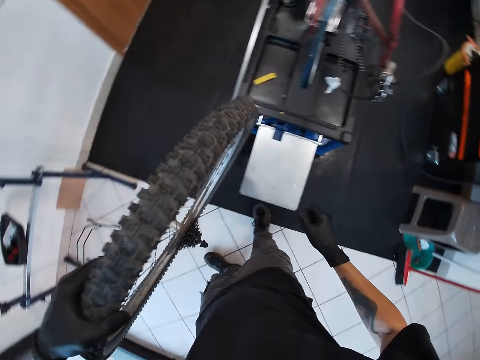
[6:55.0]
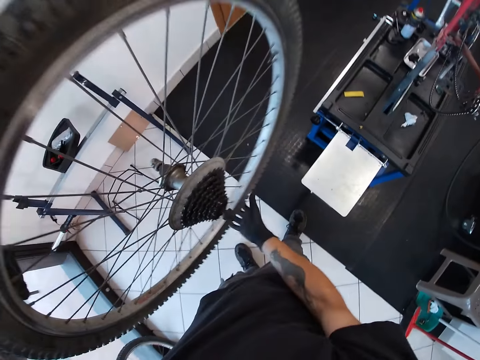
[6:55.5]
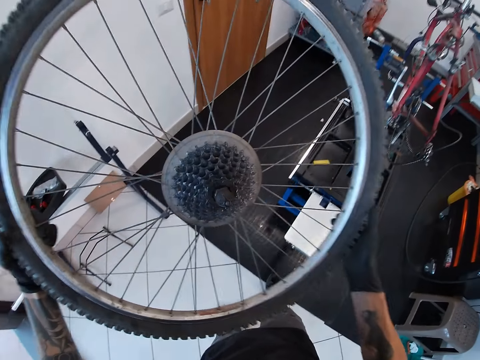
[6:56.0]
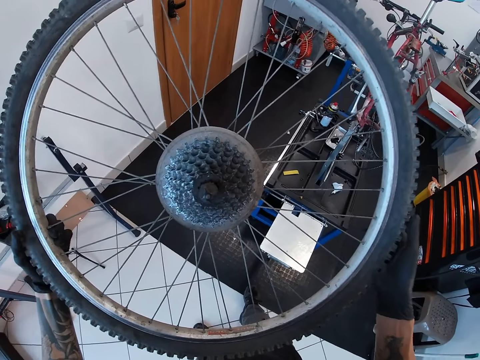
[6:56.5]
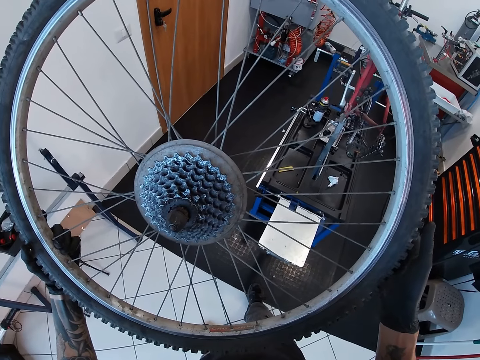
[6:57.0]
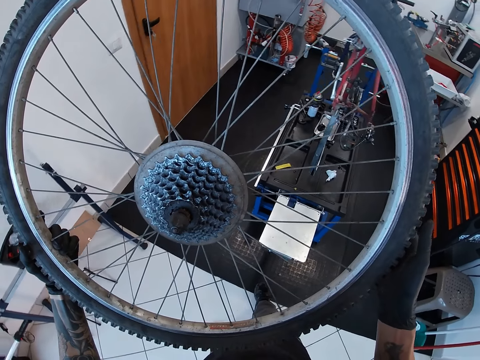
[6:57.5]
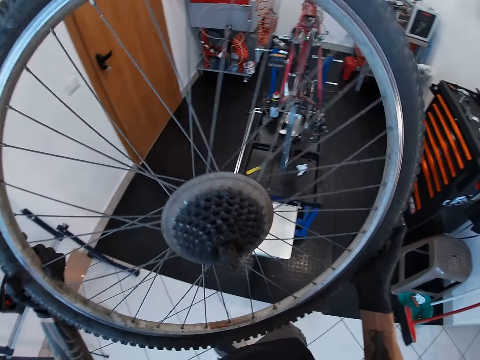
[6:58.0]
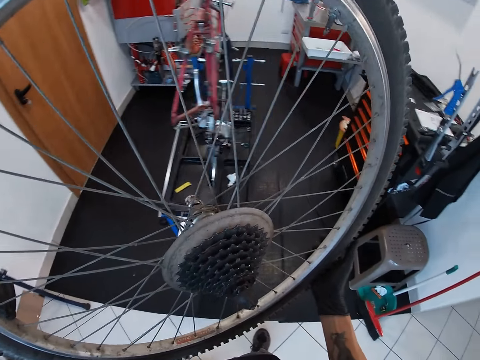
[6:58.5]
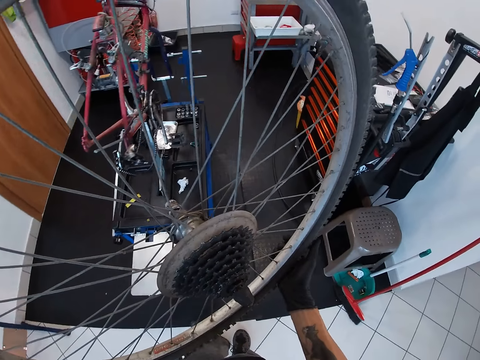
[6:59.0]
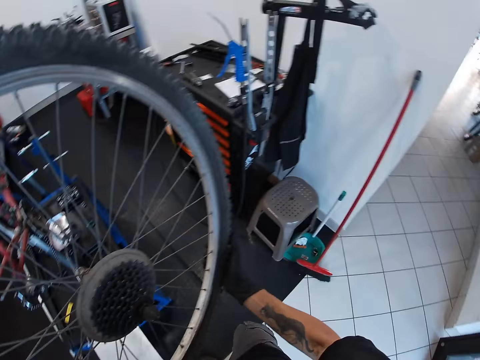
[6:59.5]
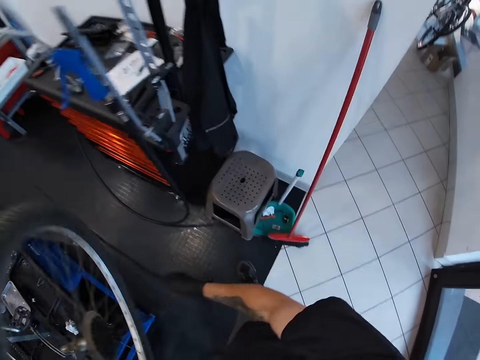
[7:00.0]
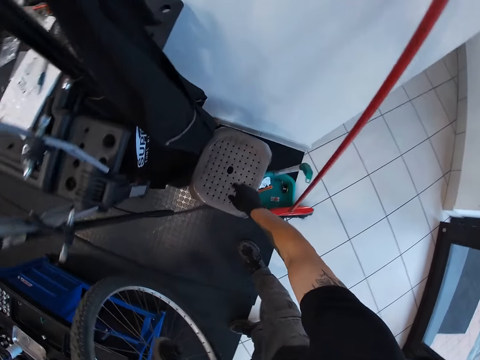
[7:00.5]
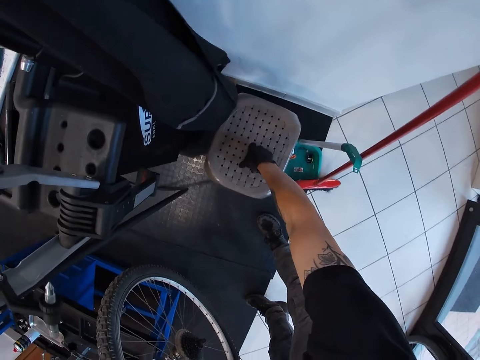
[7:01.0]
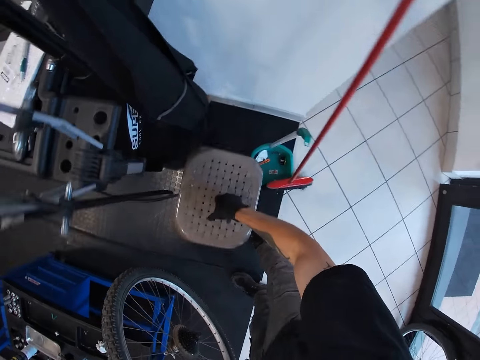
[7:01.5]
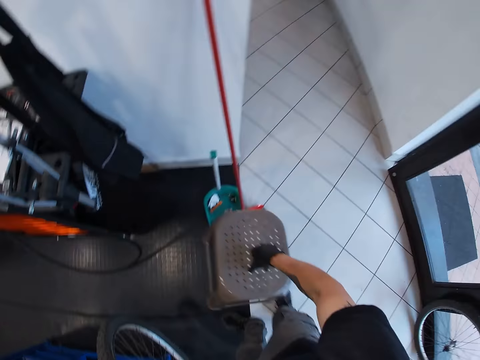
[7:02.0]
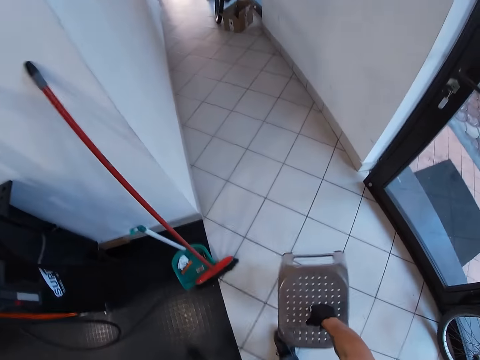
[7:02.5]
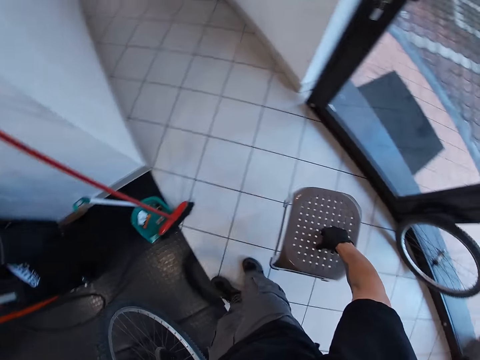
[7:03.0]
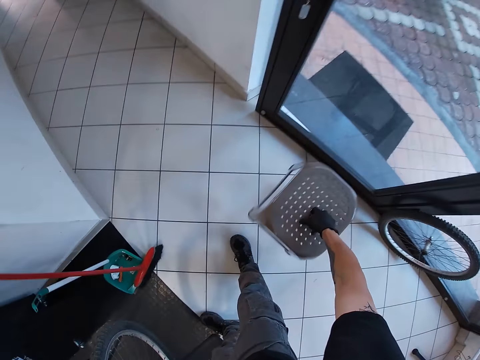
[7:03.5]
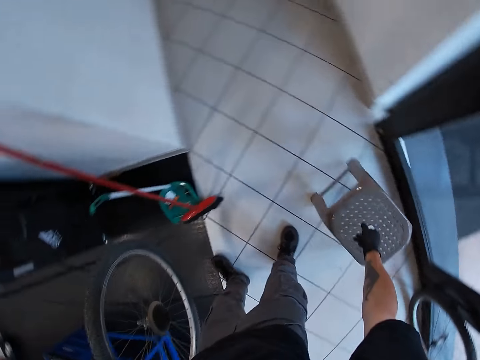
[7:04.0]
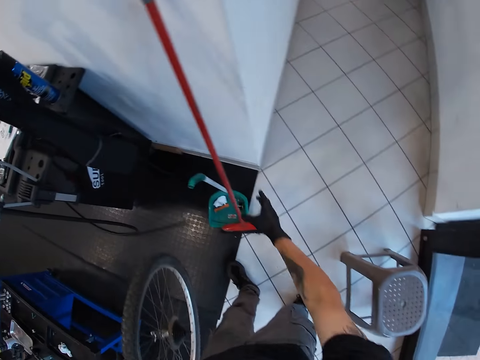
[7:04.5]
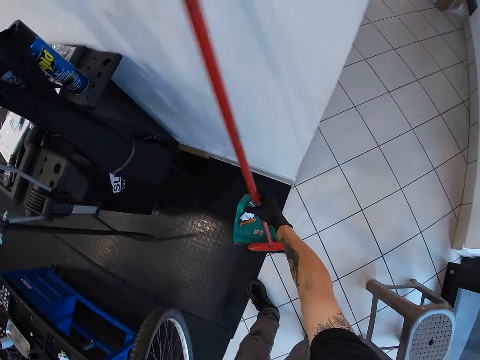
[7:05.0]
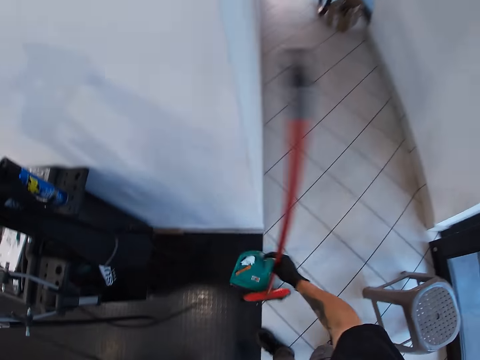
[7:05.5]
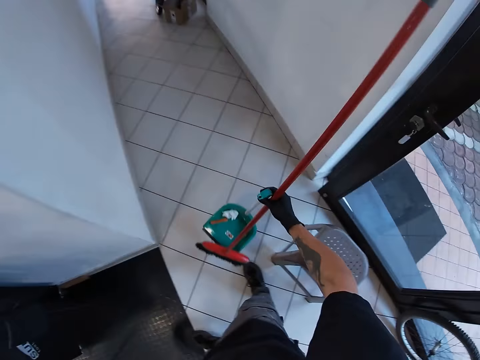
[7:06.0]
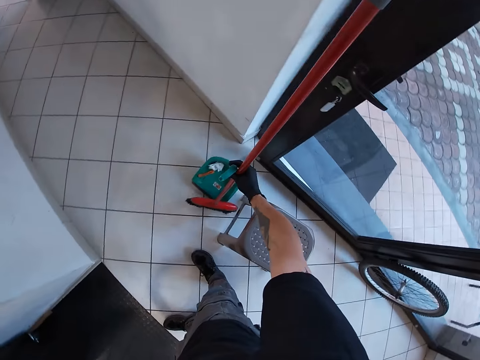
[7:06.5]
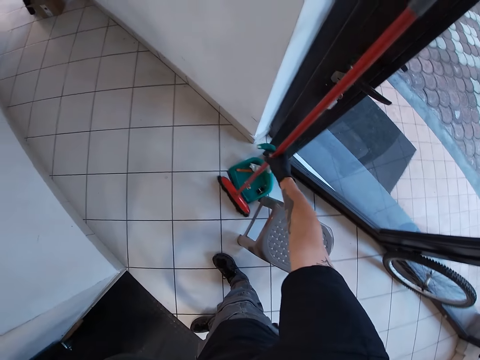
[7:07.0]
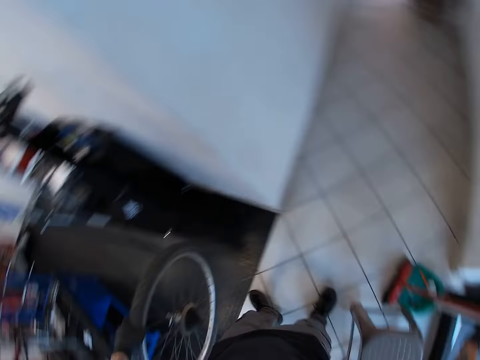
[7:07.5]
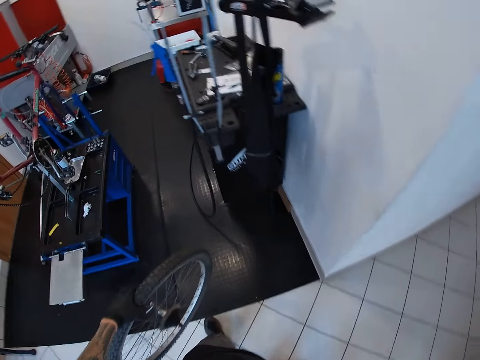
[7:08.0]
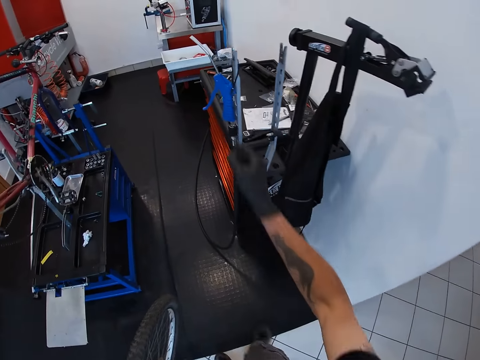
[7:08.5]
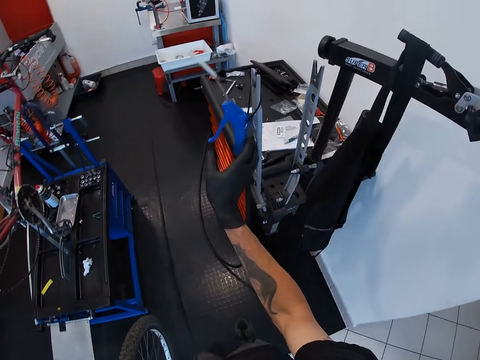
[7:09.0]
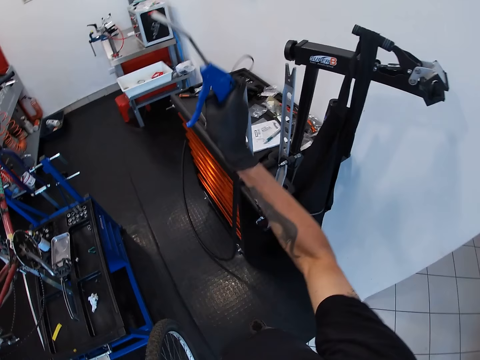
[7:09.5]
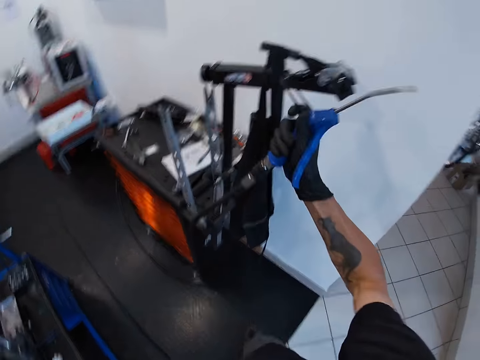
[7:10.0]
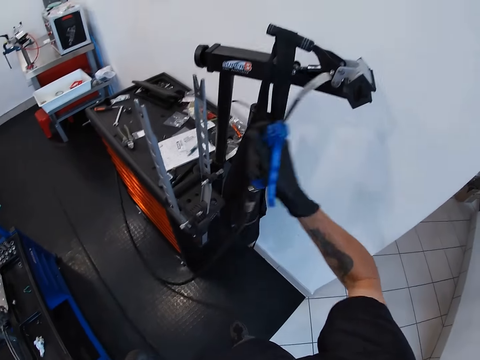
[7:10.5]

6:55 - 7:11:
The camera wearer carries the wheel. He holds the tyre with both hands. He lifts up the bicycle wheel. He stares at the bicycle. He picks up a table or stool from the floor with his right hand. He moves the stool. He places the table on the floor with his right hand. He picks up a broom and a parker from the floor with his right hand. He moves the broom. He places the broom and the parker on the floor with his right hand. He turns around. He picks up a nozzle from a wheel truing stand with his right hand.

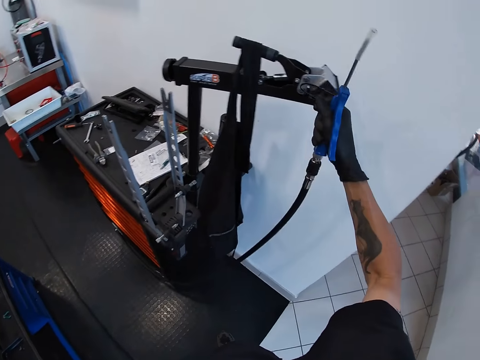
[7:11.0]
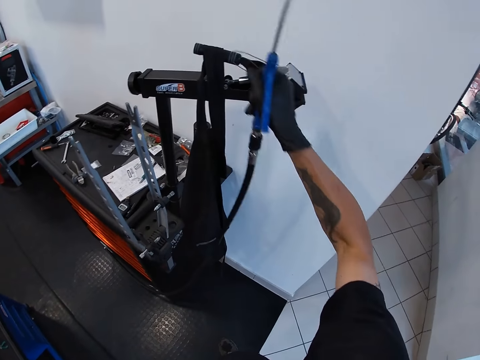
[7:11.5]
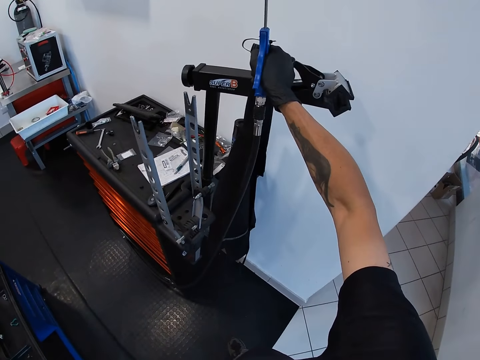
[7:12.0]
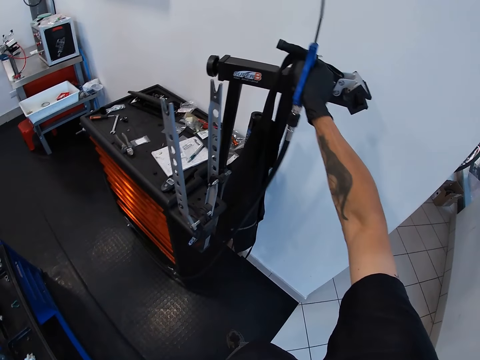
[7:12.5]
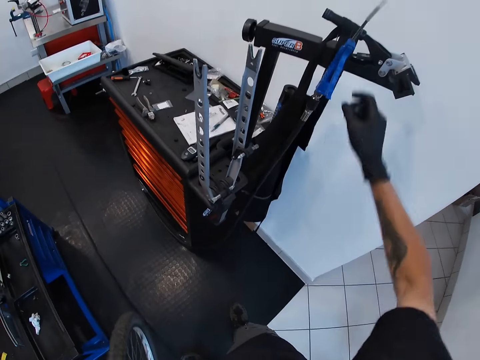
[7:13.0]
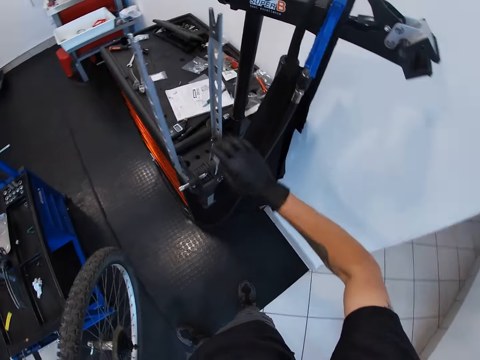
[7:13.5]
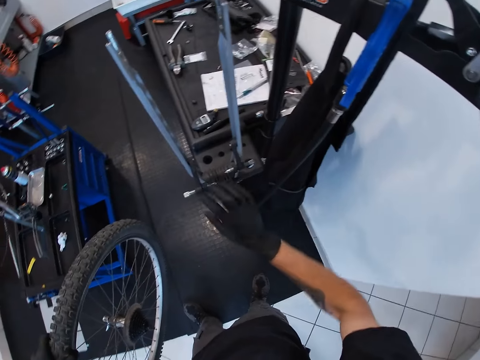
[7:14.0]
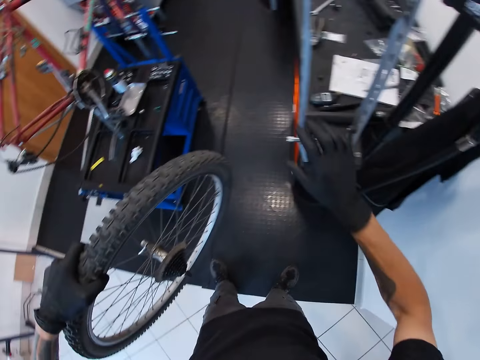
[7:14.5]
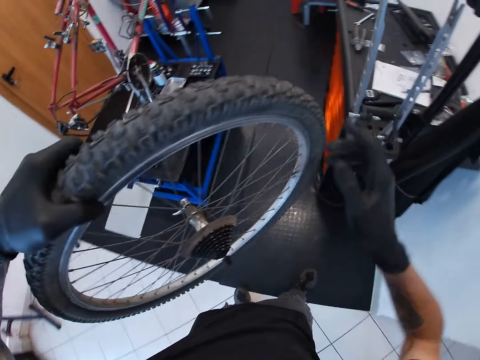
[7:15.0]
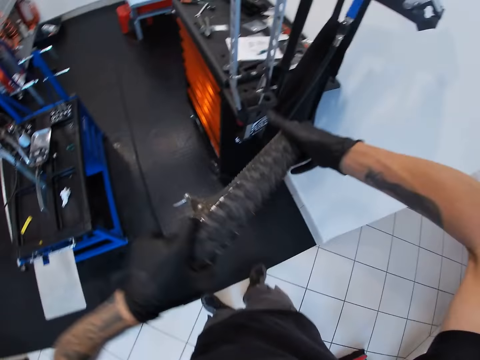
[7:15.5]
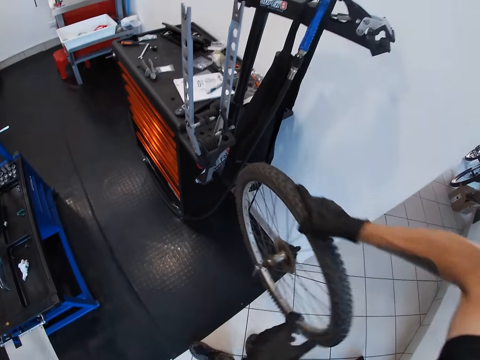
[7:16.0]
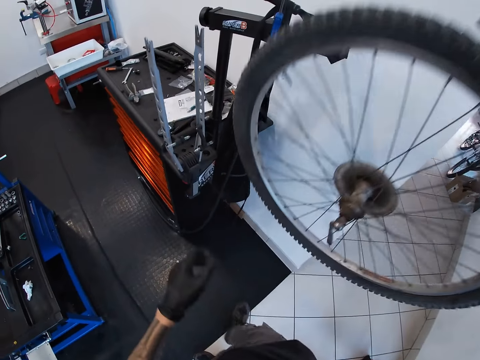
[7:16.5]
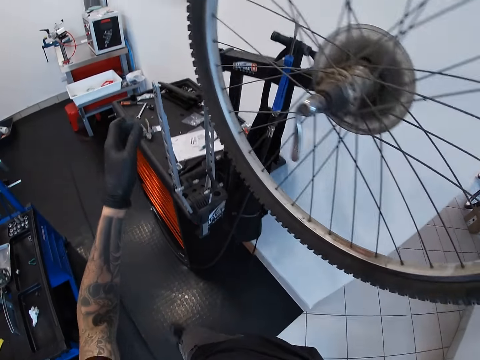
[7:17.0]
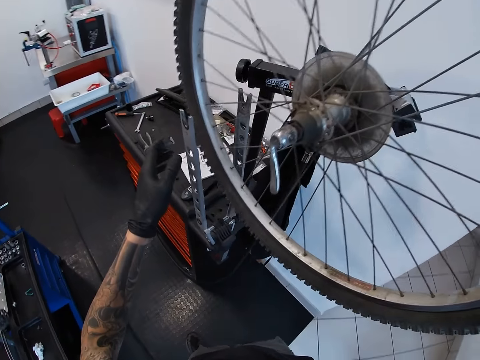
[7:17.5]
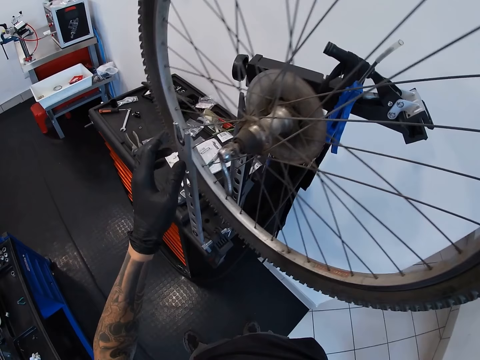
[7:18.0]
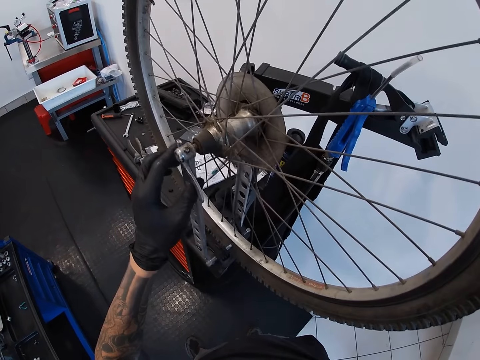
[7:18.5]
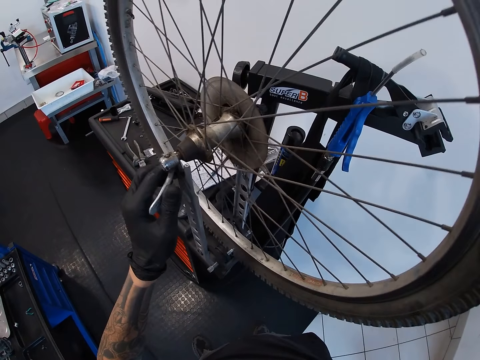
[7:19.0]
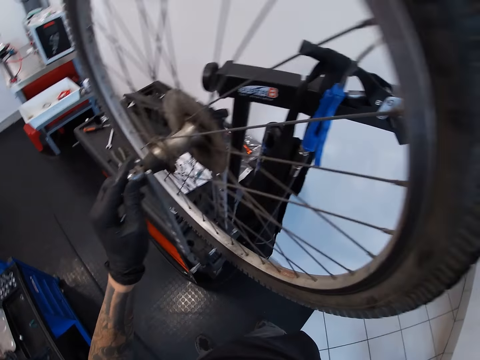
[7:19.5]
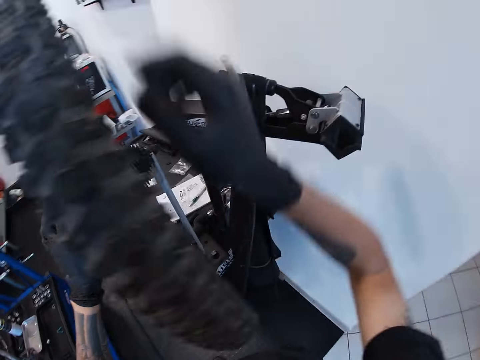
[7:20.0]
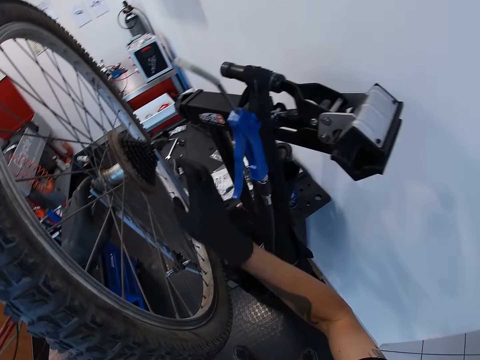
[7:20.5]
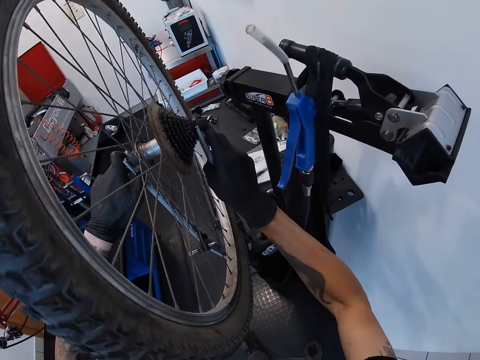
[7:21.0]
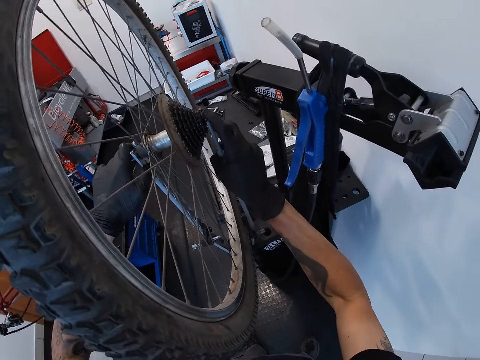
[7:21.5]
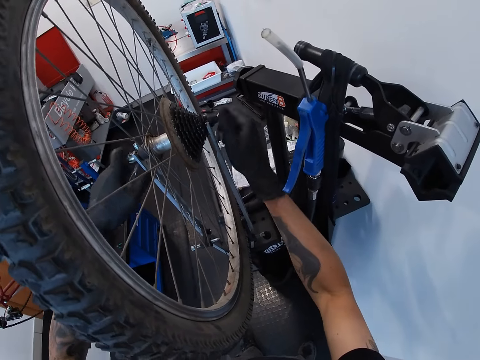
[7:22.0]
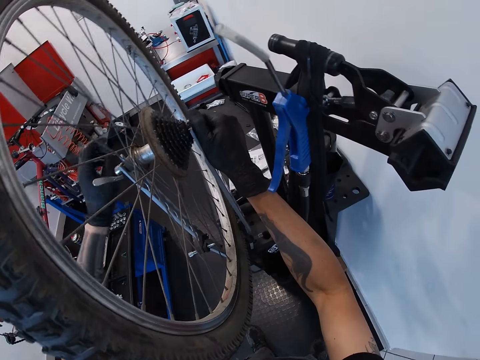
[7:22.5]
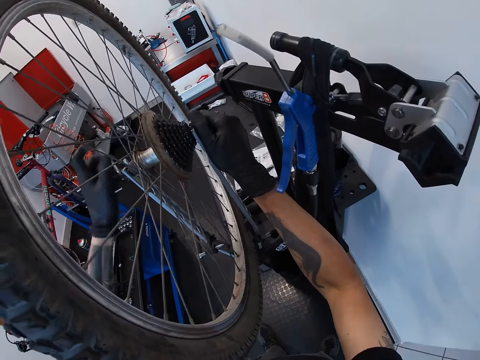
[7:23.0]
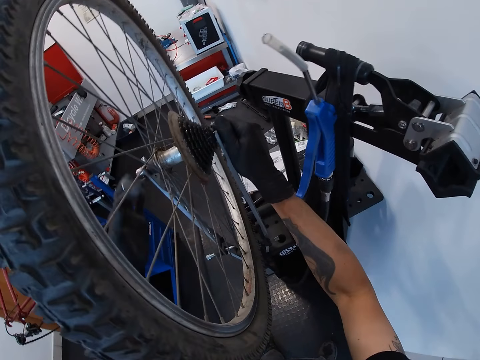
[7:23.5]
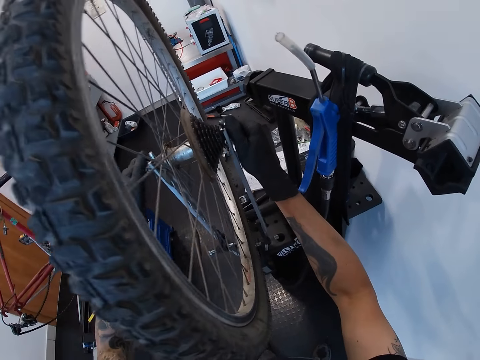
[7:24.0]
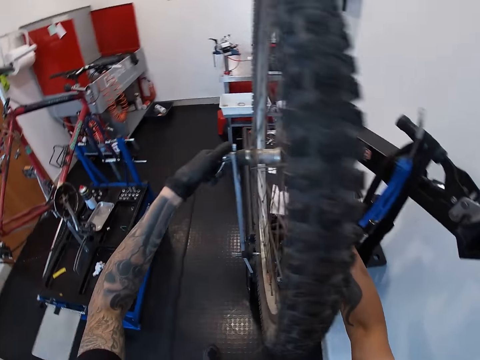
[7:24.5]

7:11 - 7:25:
The camera wearer hangs the nozzle in his right hand on a stand. He moves a hook on the wheel truing stand with his right hand. He moves the hook again. He passes the tyre from his left hand to his right hand. He places the tyre in the wheel truing stand with his right hand. He adjusts the dropout with his left hand. He fastens the wheel. He adjusts the tyre on the wheel truing stand with both hands. He tightens the dropout with his left hand to the wheel truing stand. He fastens the wheel again.
